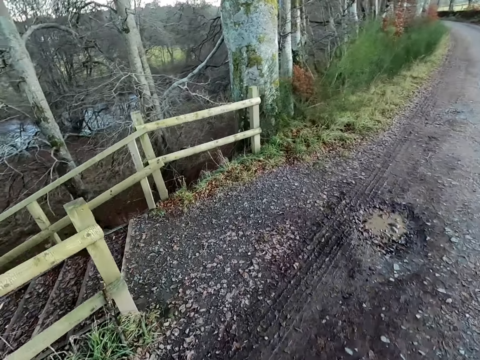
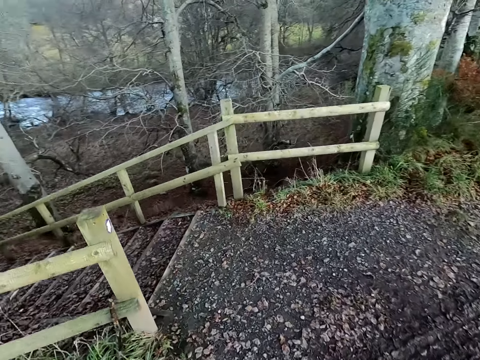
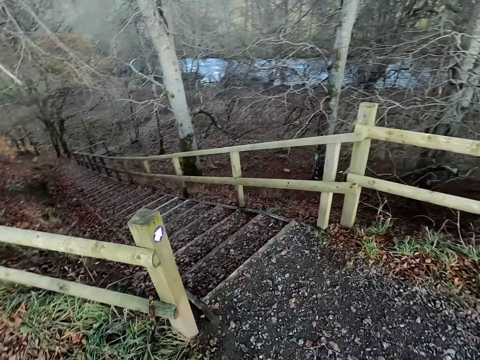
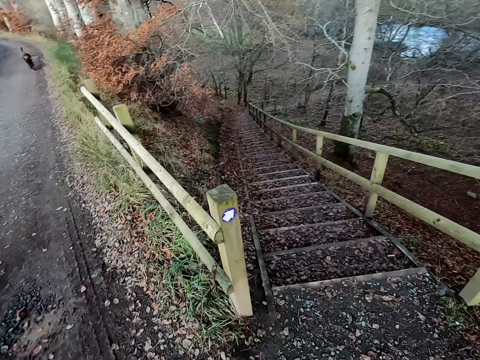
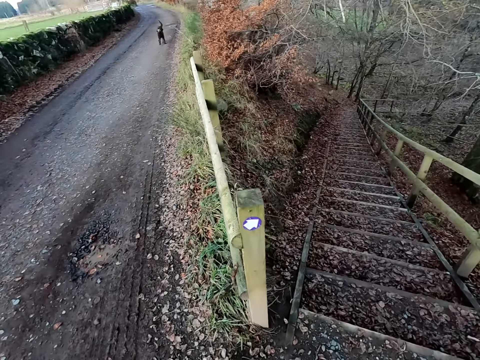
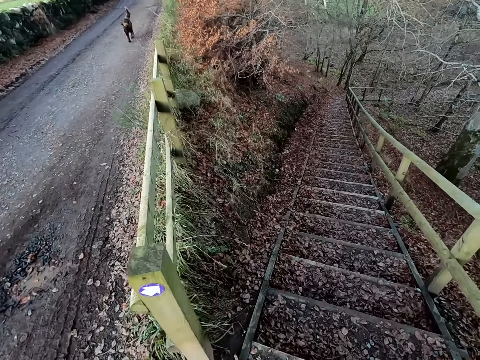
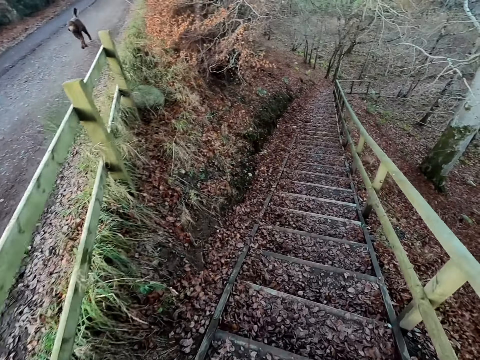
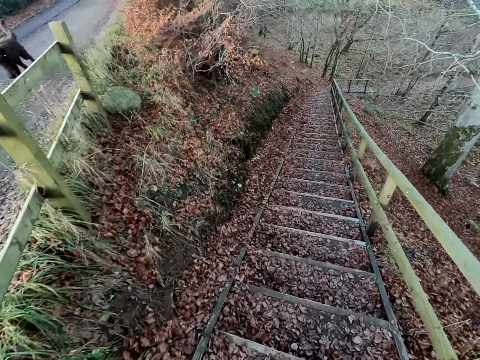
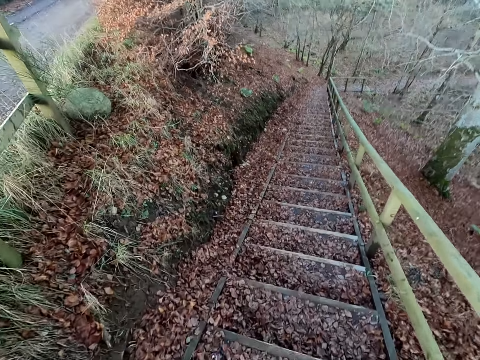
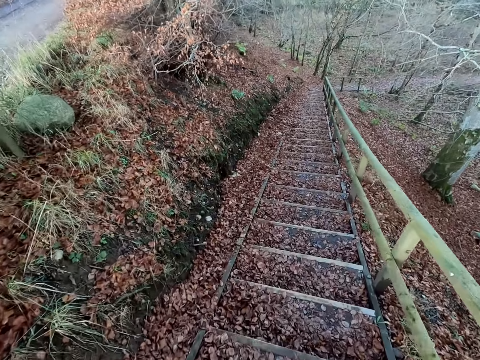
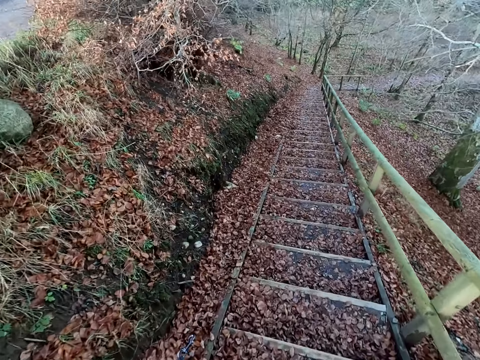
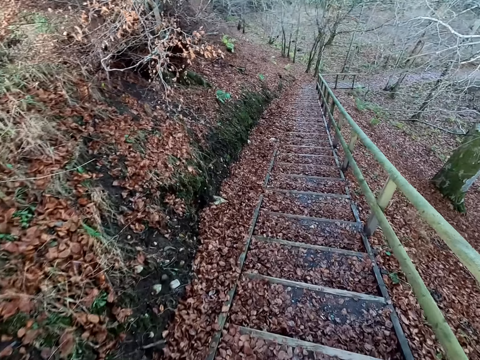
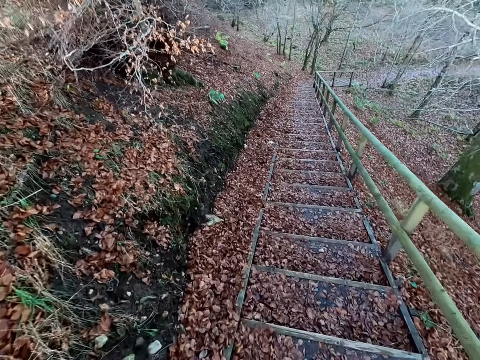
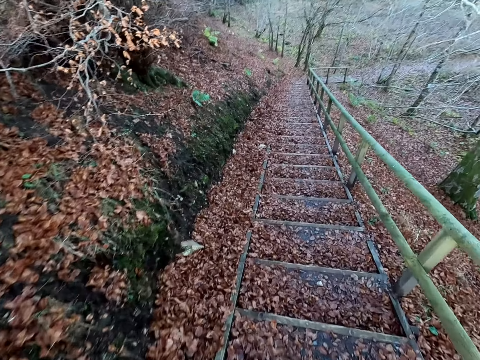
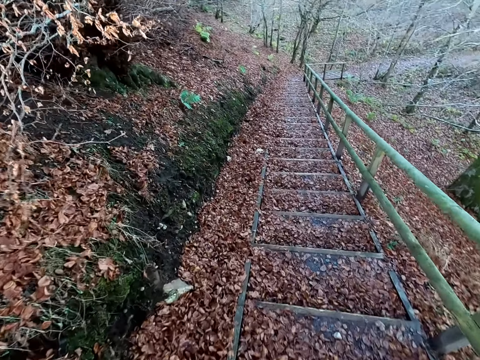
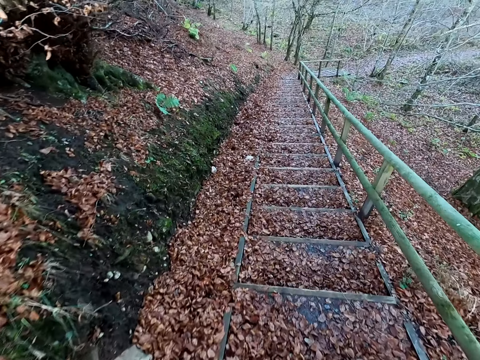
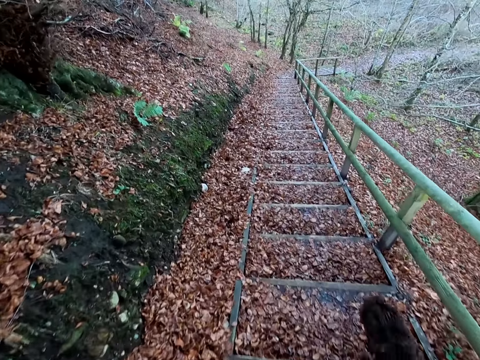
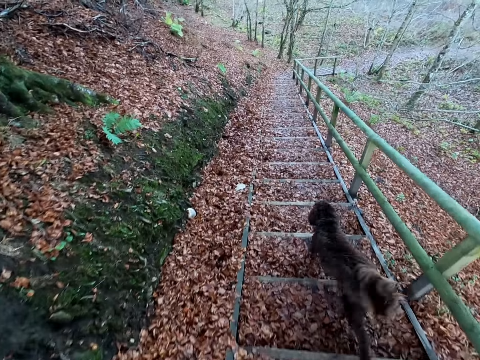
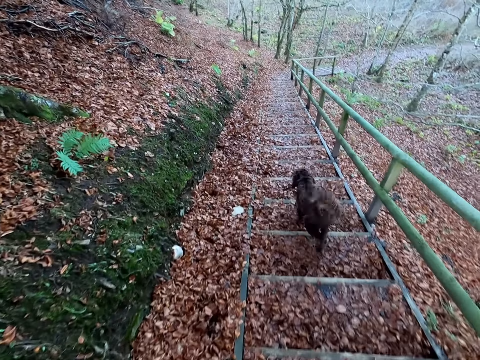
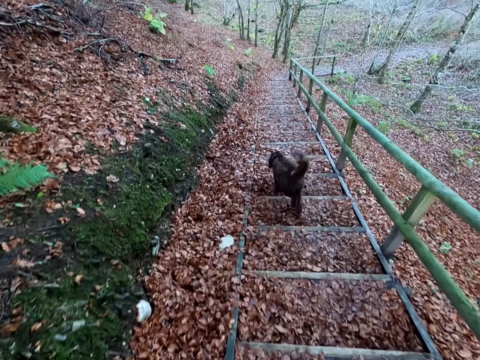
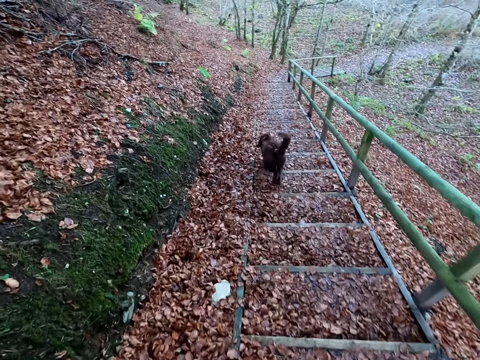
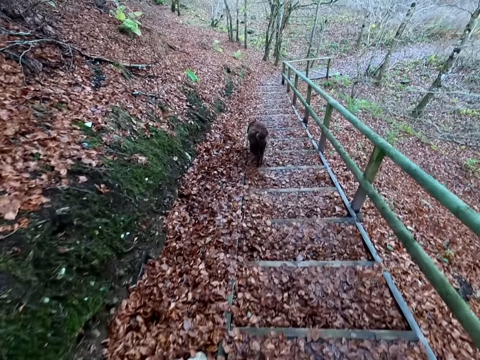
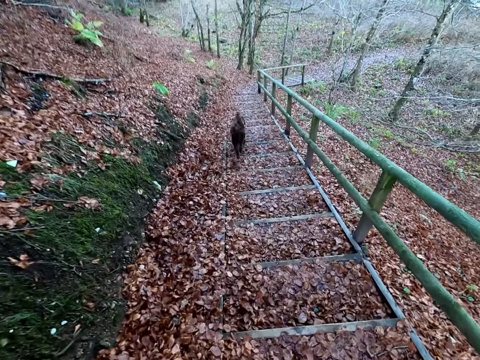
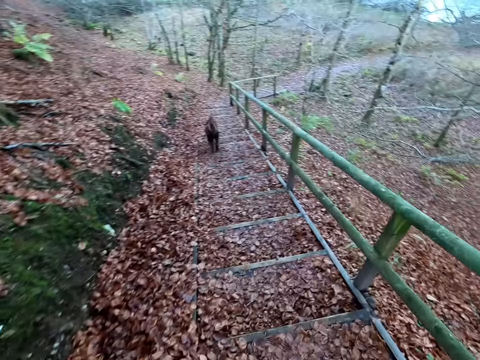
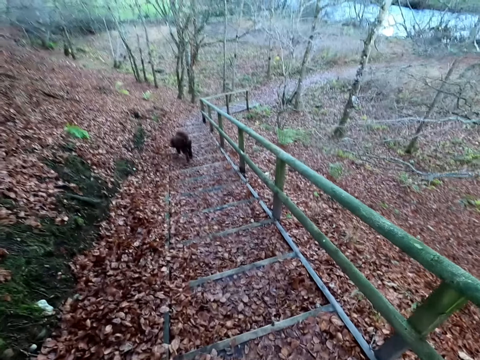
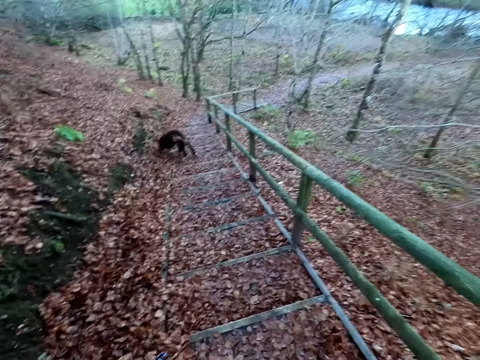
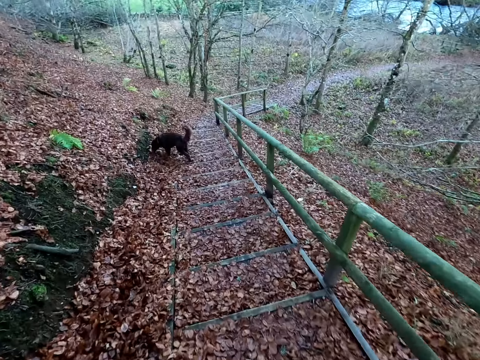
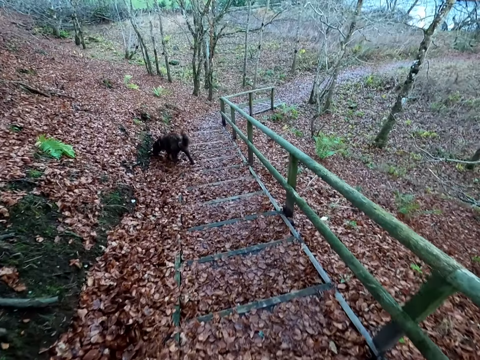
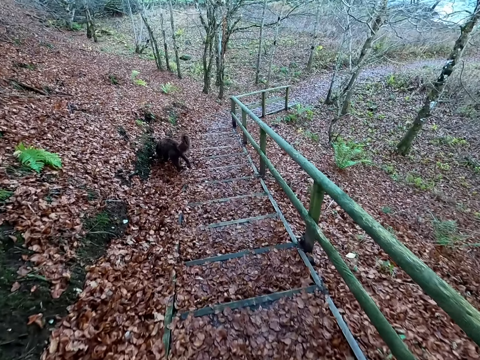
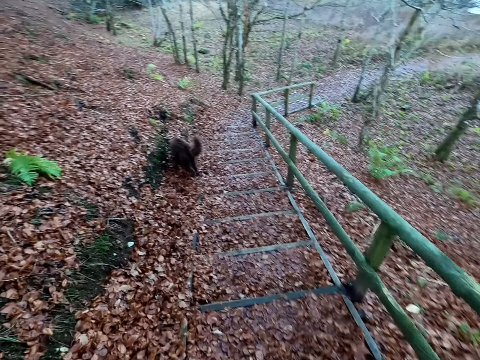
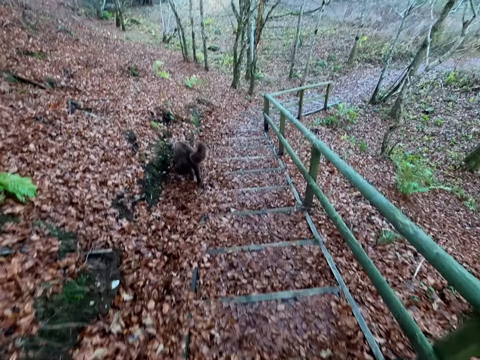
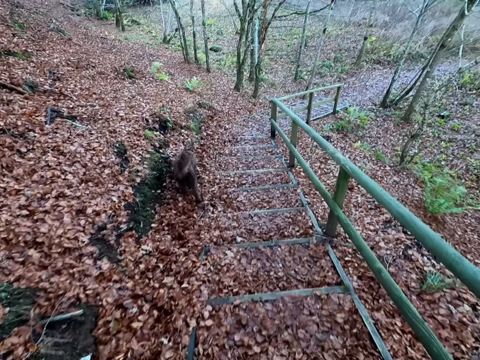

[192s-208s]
The camera wearer walks down the stairs by the road. The dog walks past the camera wearer down the stairs. The dog sniffs the ground by the stairs.

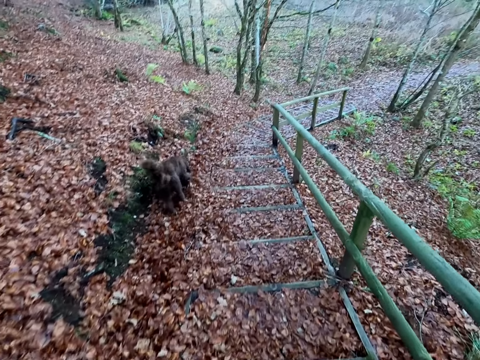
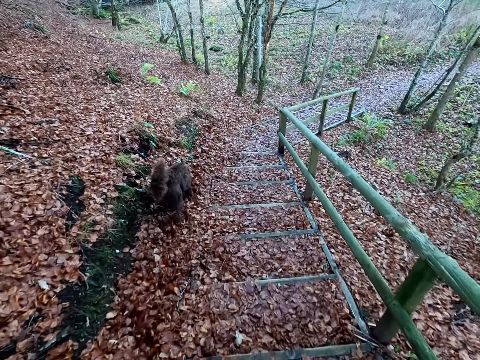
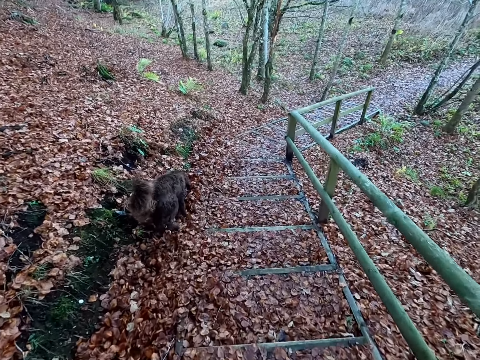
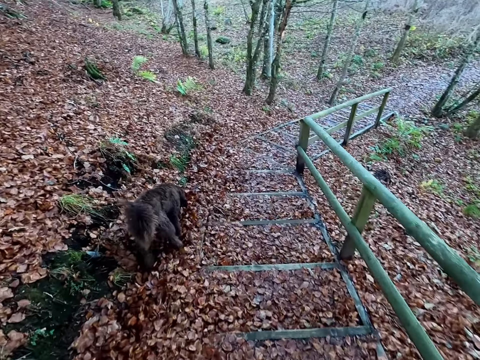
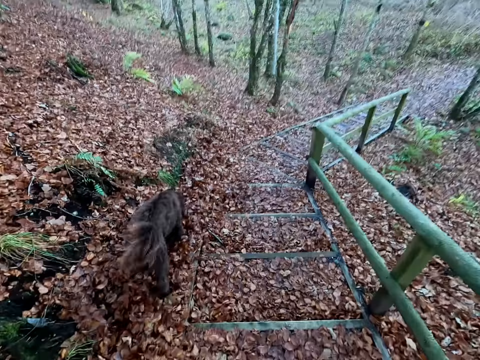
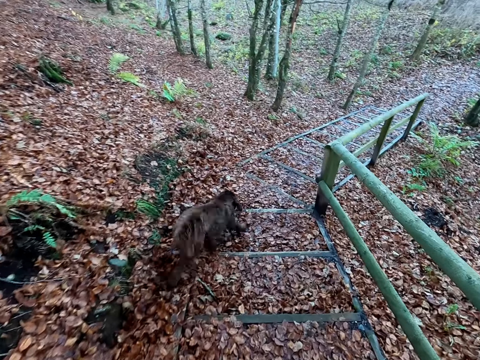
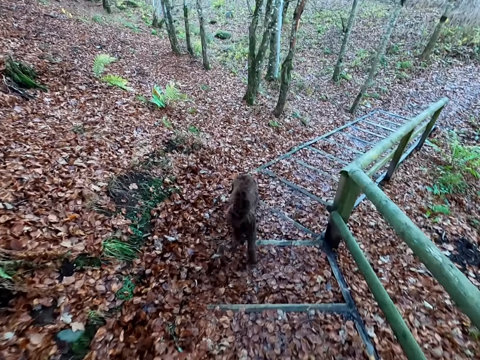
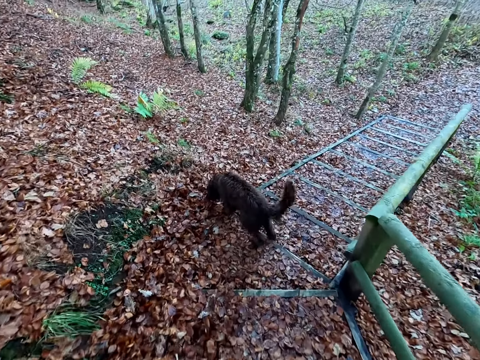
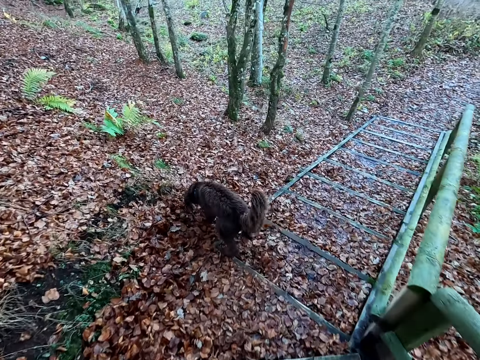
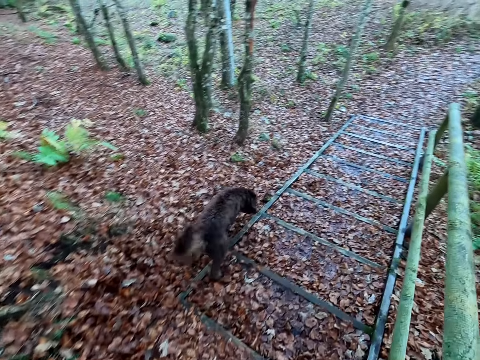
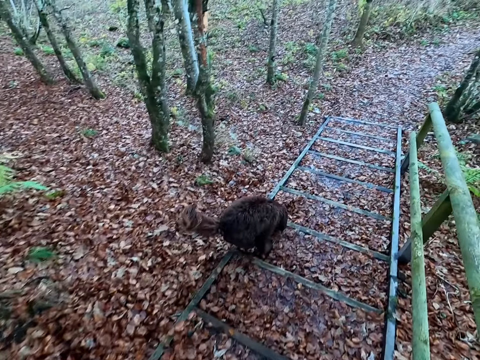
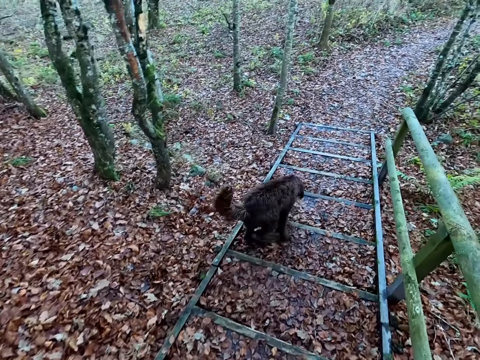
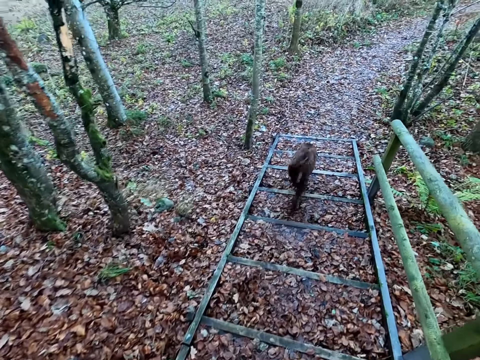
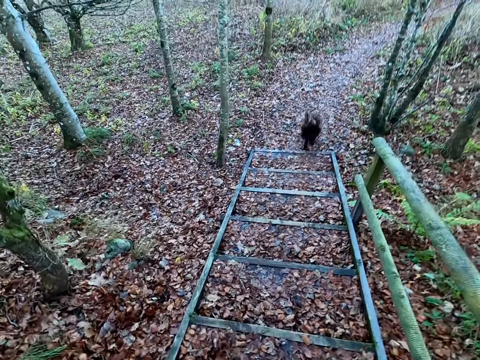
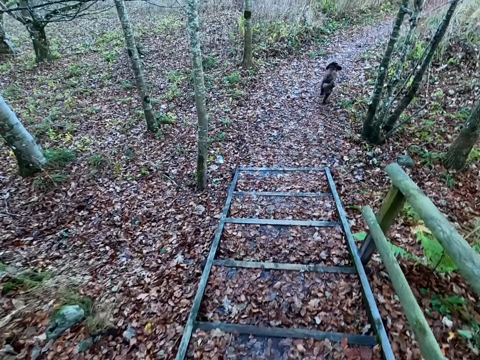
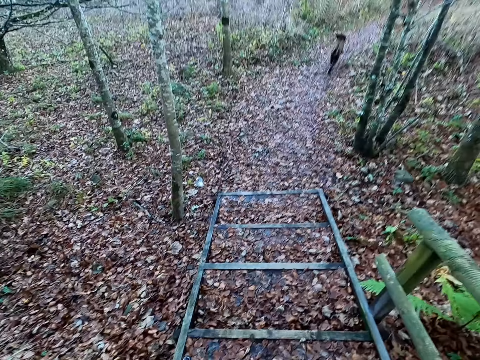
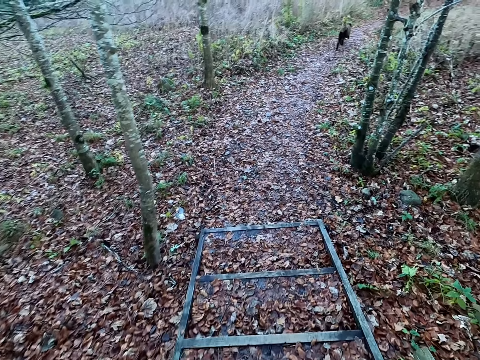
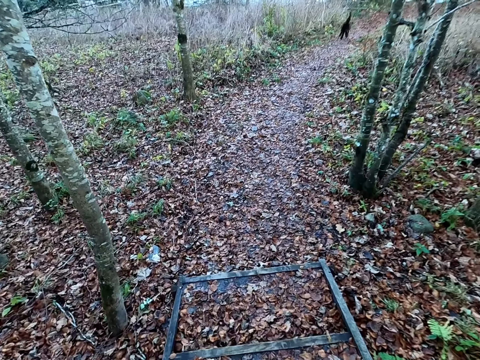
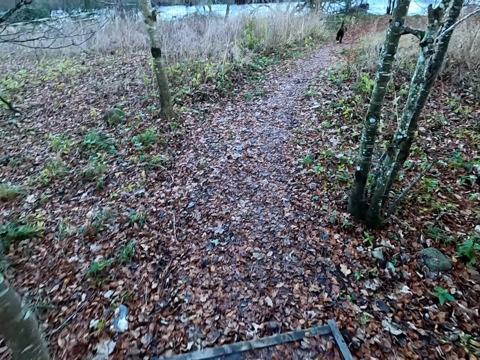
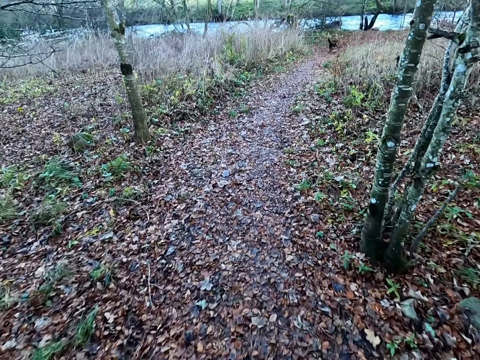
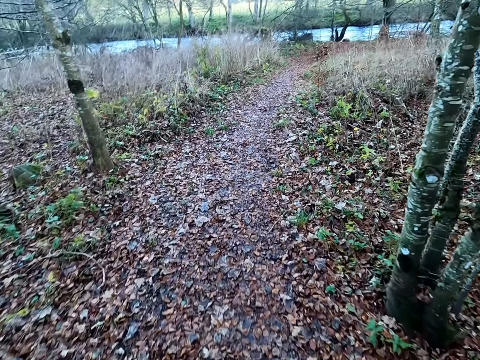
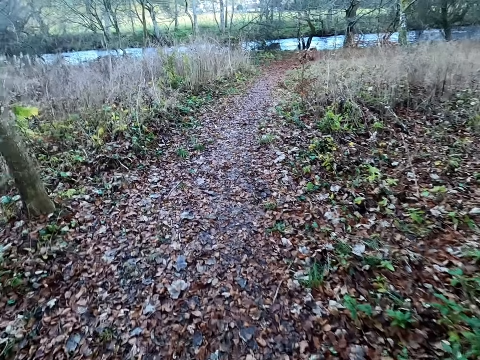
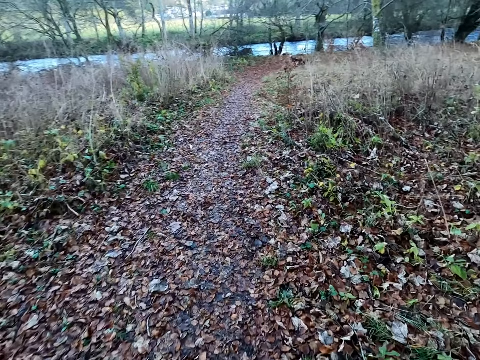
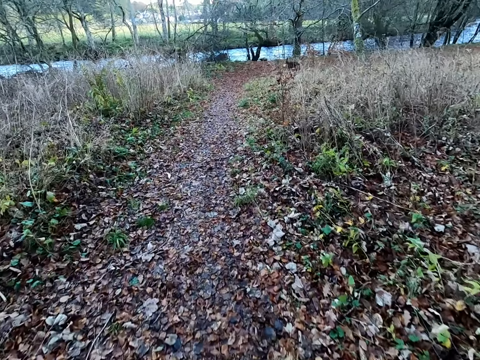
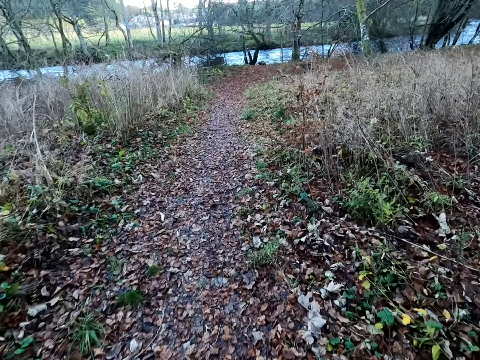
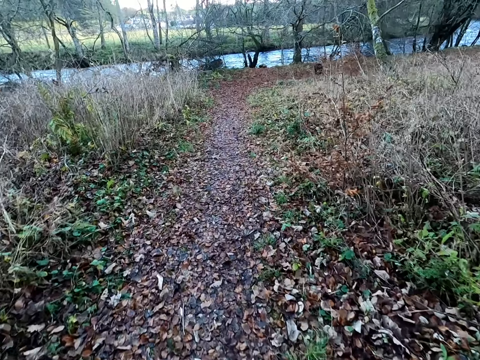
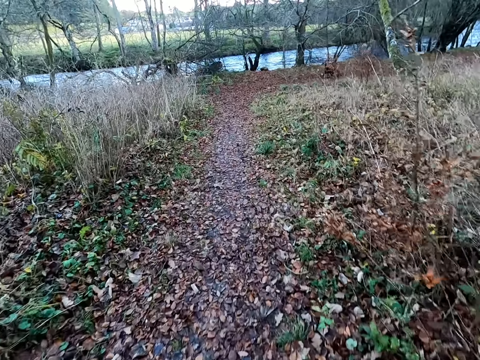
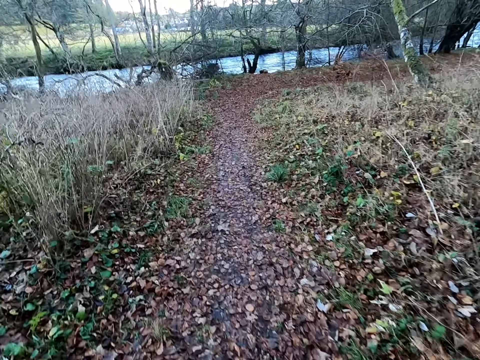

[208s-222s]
The dog walks down the stairs, sniffs the ground by the stairs and walks down the stairs. The dog runs down a path after the stairs. The camera wearer walks along the path. They jog down the path after the stairs.
